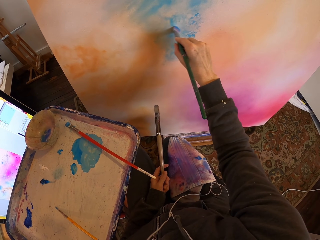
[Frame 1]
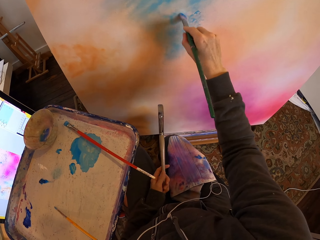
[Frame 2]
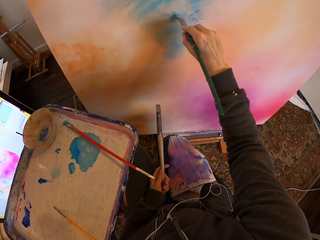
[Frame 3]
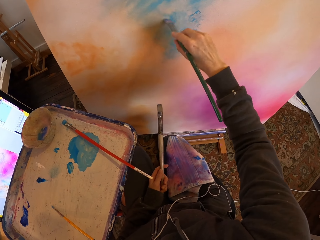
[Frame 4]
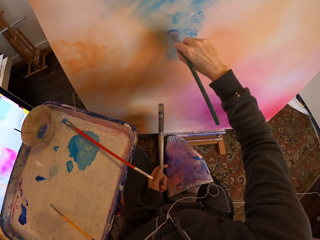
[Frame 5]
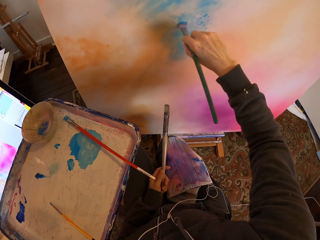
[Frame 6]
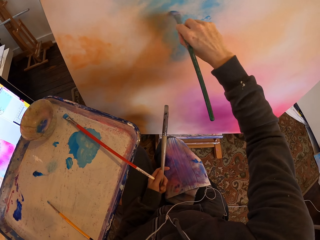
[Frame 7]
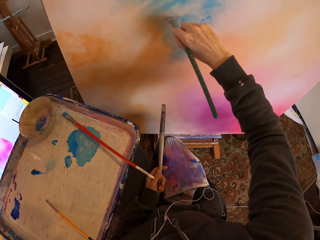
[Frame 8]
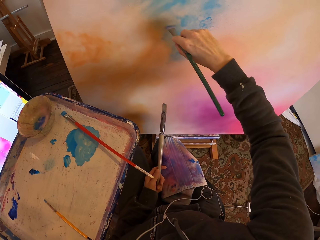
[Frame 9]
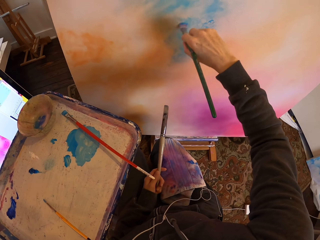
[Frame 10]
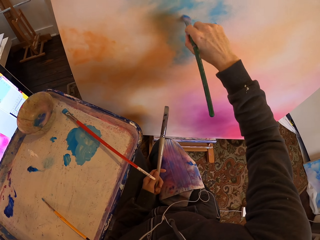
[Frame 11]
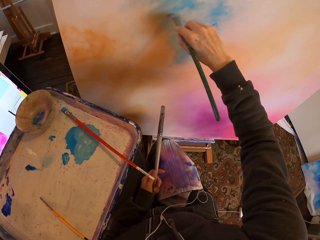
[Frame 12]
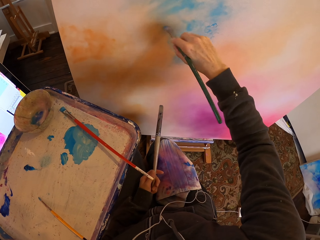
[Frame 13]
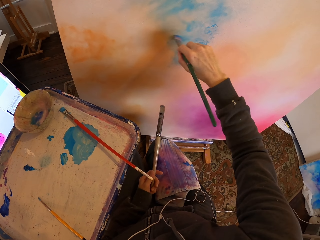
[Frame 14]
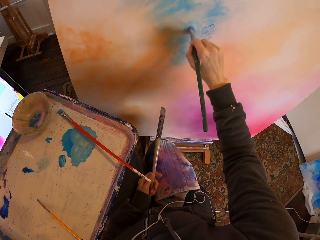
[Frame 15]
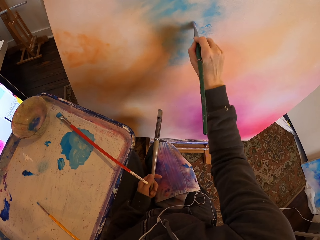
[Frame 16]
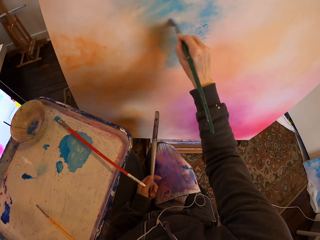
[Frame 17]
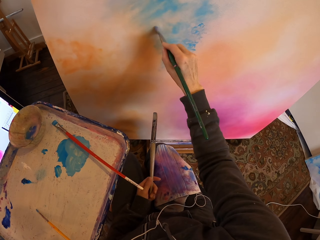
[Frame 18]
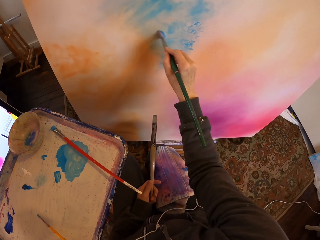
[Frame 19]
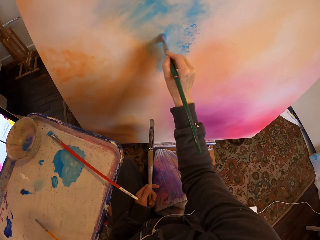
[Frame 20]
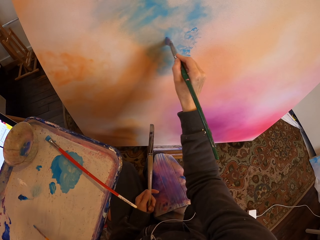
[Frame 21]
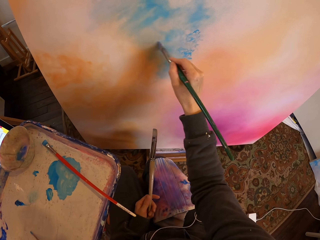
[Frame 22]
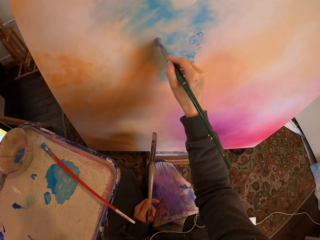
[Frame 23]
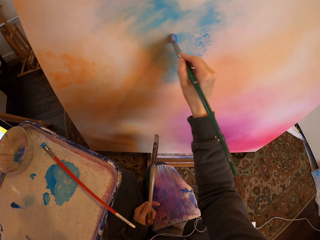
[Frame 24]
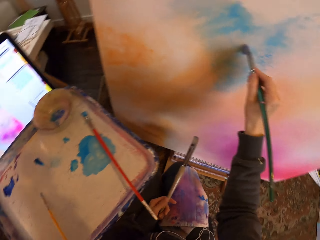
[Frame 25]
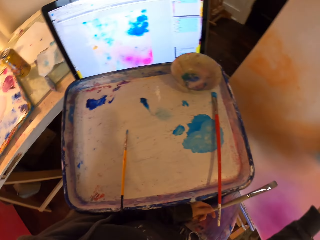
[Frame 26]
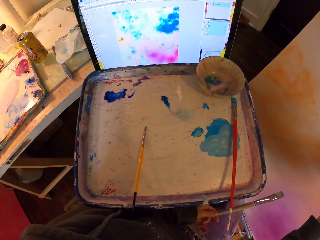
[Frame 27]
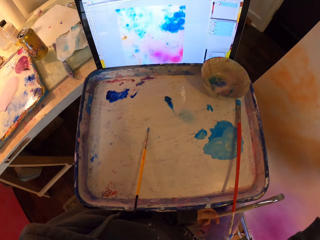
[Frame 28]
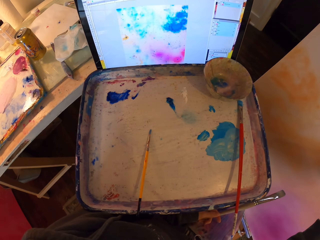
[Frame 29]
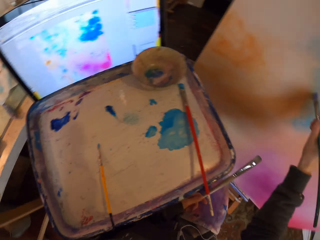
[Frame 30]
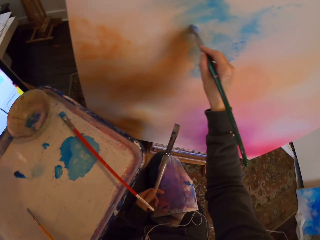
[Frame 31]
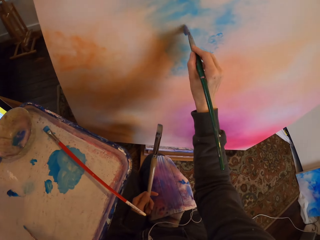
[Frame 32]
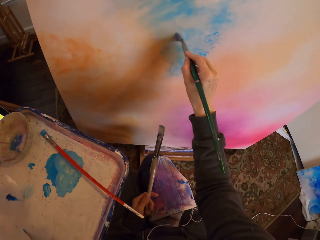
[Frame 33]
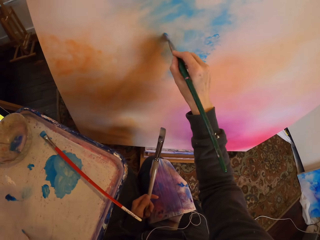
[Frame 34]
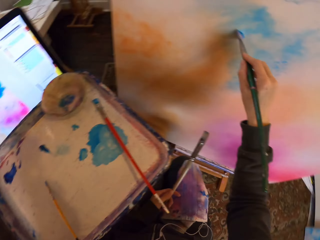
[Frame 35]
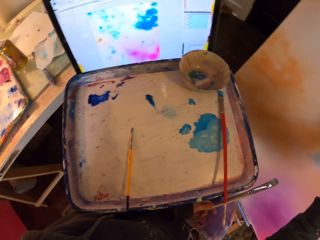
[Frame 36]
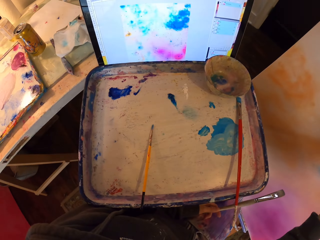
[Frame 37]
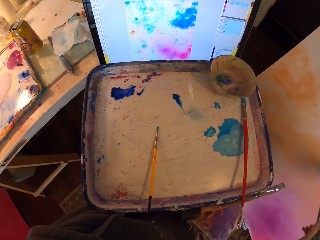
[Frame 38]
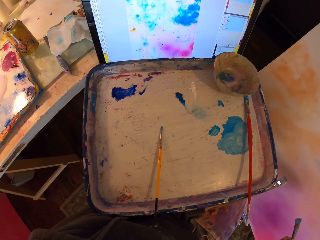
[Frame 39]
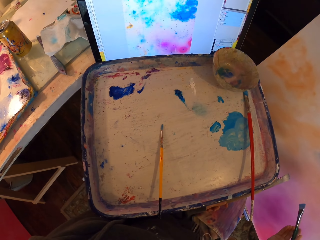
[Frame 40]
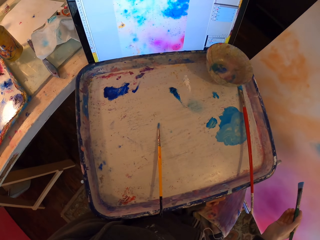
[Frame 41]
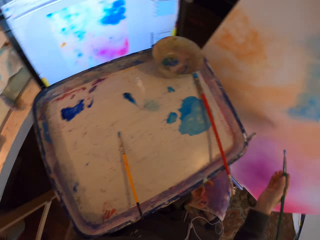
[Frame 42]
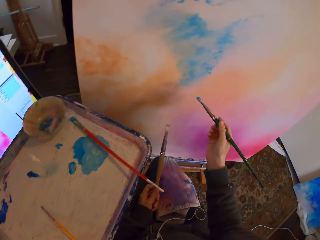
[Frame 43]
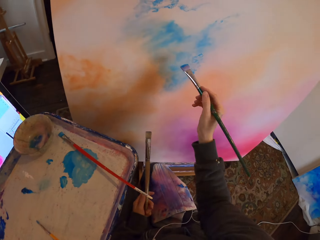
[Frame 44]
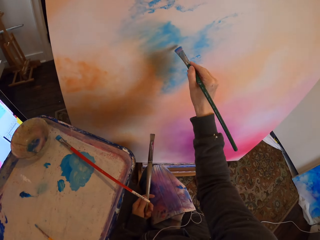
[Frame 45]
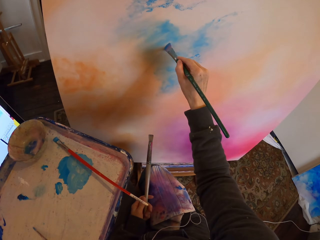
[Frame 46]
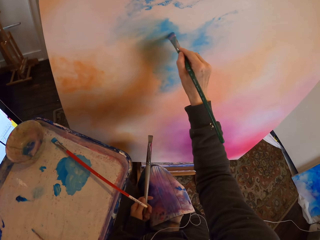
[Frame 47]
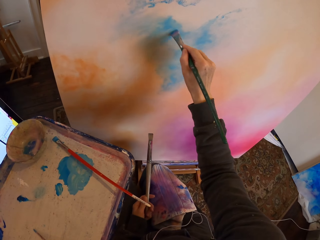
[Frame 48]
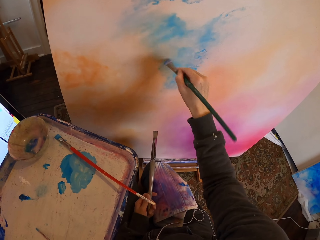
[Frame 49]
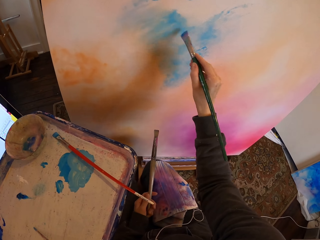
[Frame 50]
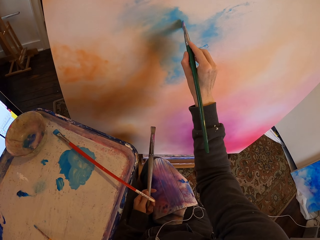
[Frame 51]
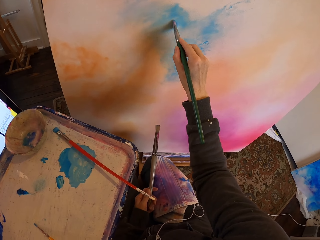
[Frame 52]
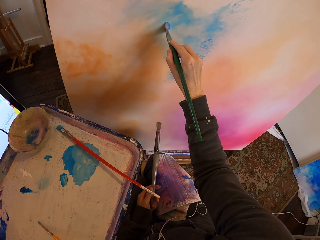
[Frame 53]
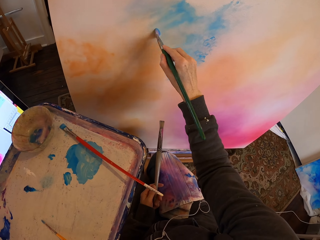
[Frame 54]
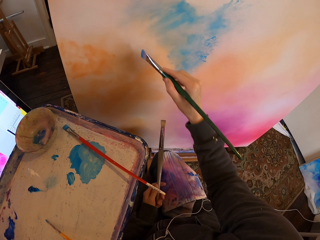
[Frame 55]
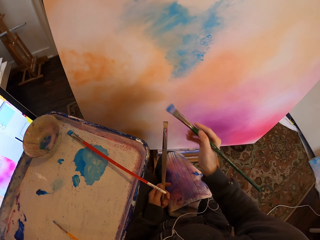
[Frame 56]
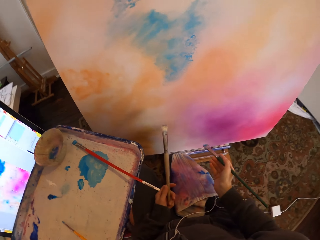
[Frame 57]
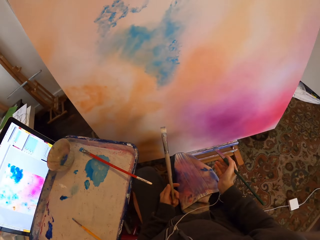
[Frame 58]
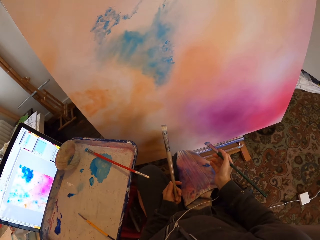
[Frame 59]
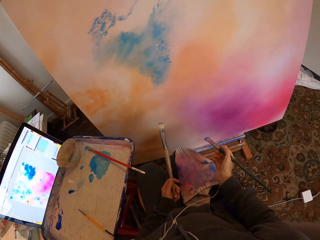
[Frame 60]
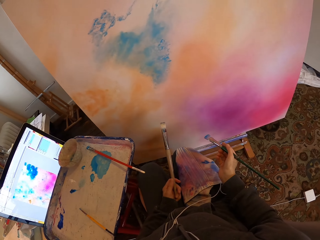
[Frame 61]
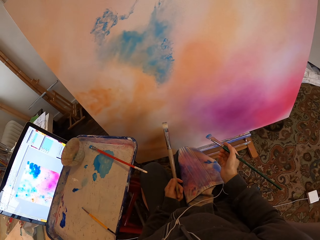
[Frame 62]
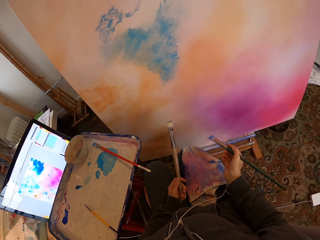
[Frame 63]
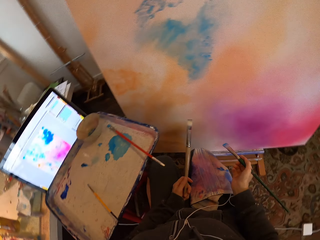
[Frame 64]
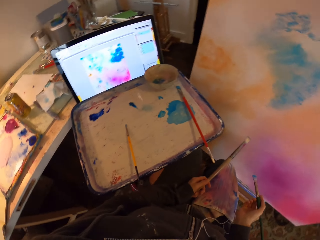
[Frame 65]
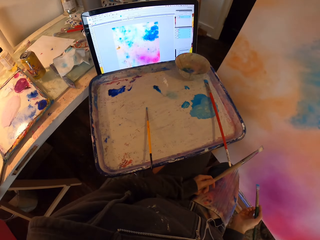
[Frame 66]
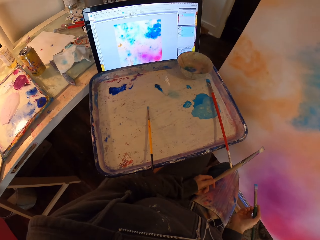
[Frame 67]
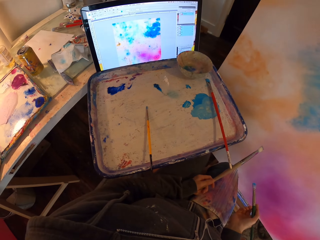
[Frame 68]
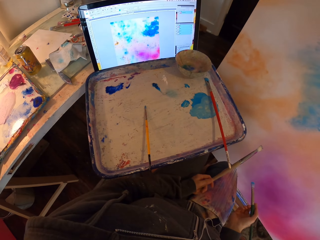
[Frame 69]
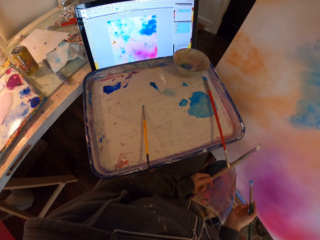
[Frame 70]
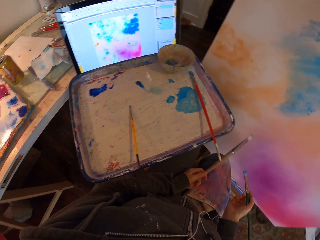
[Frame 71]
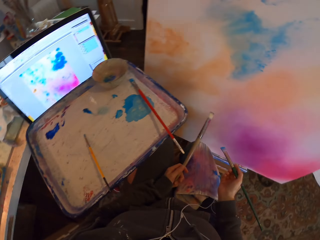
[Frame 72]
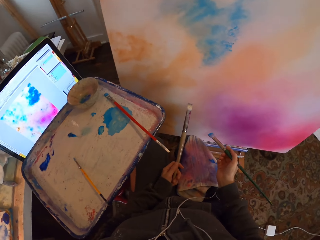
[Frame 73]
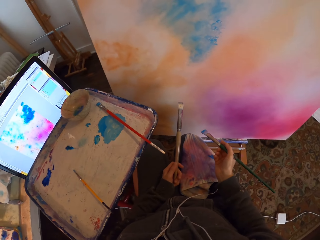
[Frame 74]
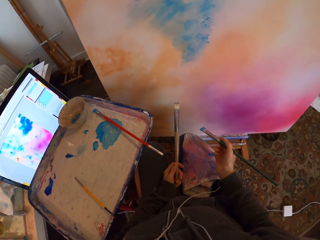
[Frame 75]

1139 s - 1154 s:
The camera wearer stares at a painting. They paint on a painting board. They stare at the paintings.

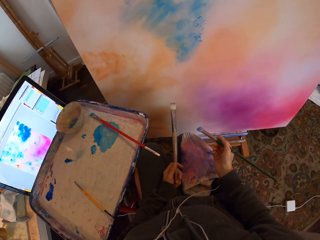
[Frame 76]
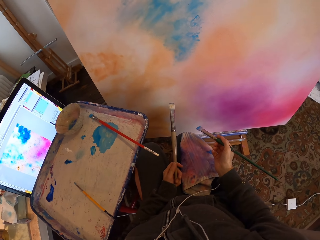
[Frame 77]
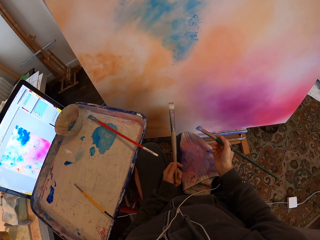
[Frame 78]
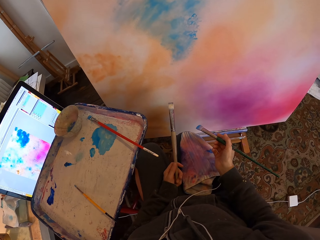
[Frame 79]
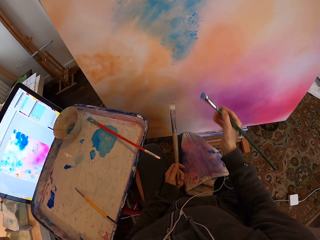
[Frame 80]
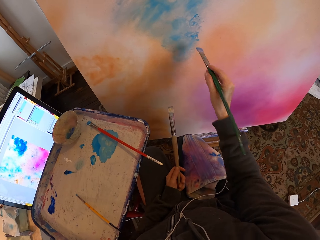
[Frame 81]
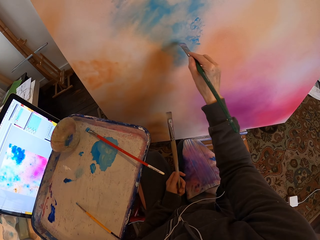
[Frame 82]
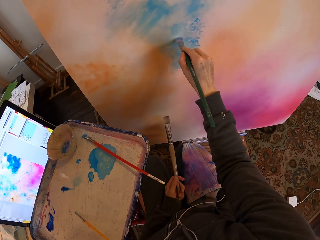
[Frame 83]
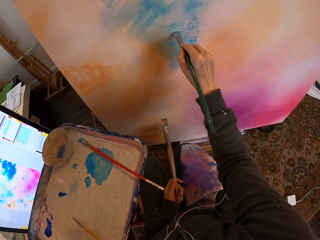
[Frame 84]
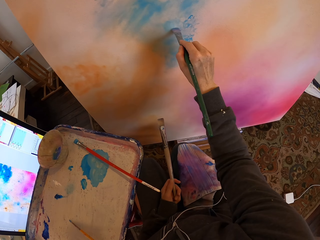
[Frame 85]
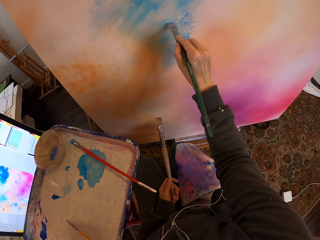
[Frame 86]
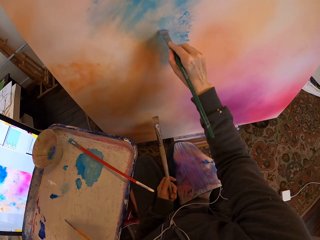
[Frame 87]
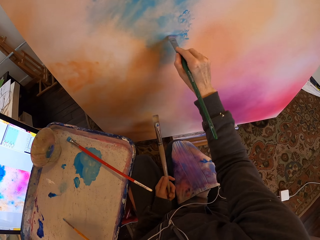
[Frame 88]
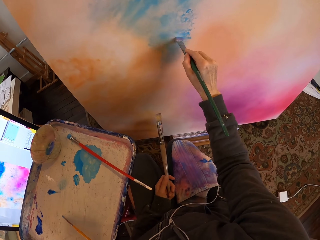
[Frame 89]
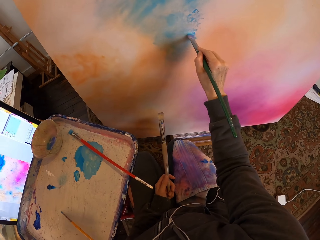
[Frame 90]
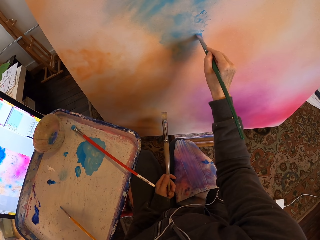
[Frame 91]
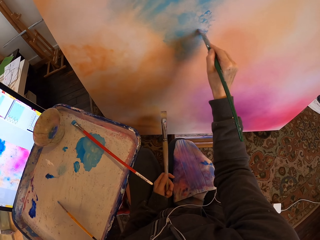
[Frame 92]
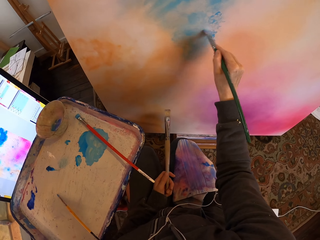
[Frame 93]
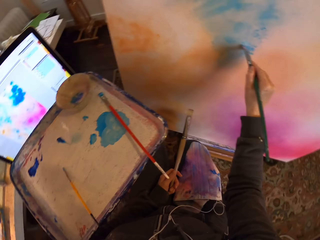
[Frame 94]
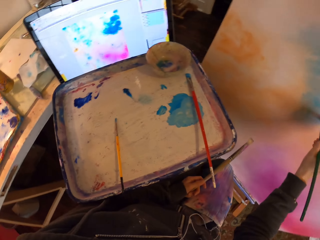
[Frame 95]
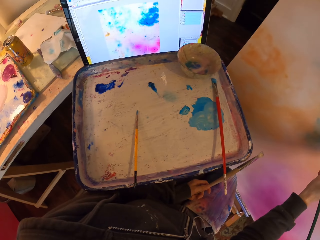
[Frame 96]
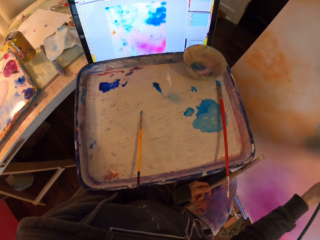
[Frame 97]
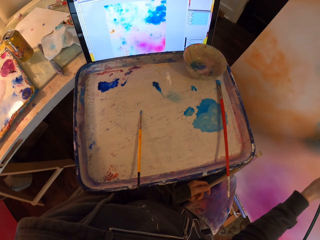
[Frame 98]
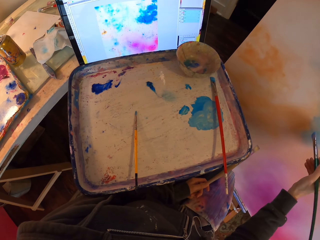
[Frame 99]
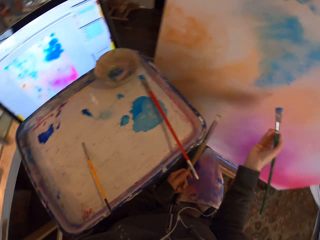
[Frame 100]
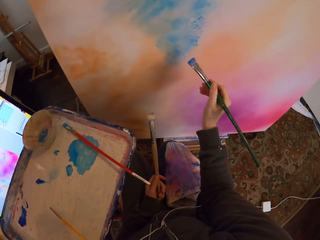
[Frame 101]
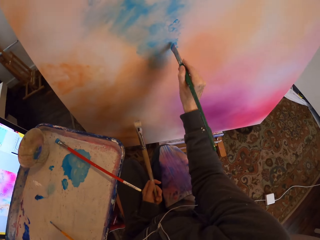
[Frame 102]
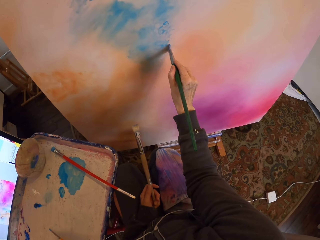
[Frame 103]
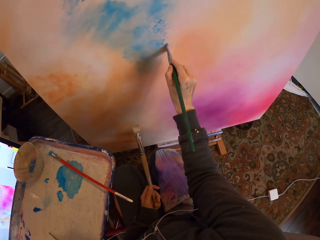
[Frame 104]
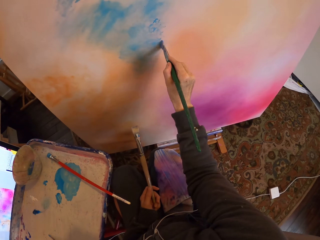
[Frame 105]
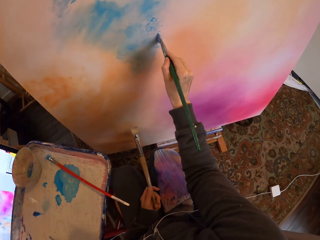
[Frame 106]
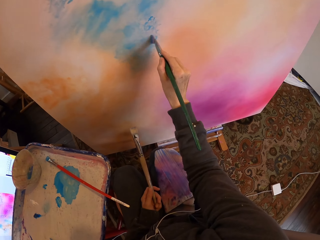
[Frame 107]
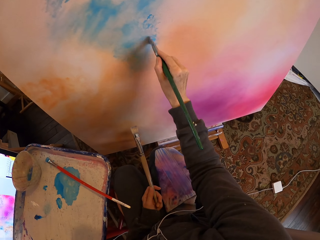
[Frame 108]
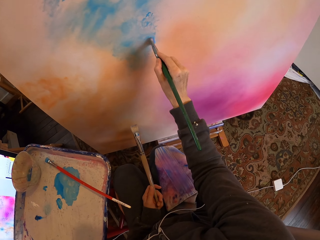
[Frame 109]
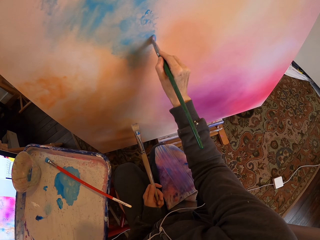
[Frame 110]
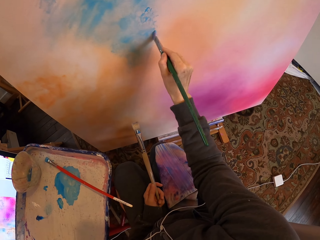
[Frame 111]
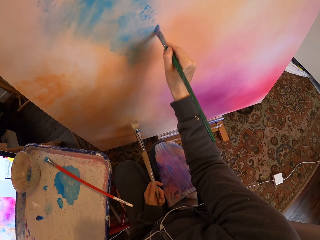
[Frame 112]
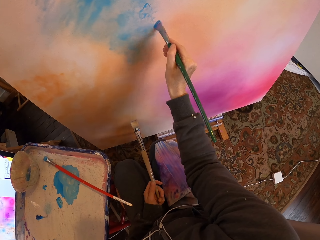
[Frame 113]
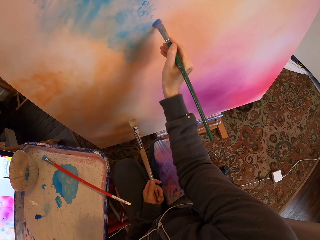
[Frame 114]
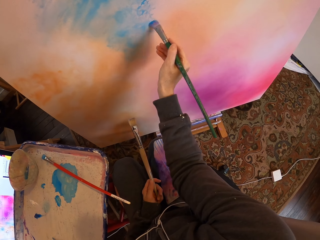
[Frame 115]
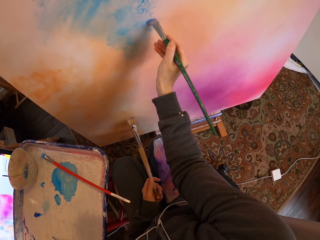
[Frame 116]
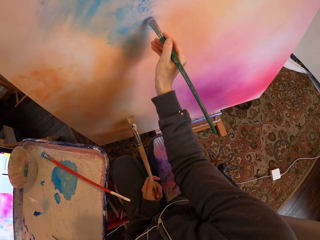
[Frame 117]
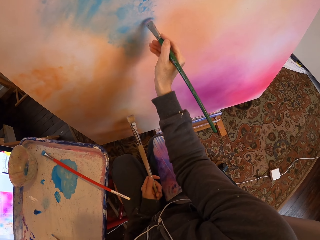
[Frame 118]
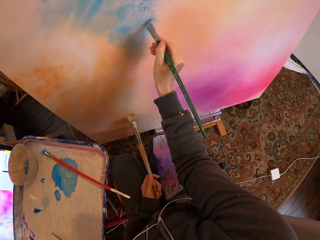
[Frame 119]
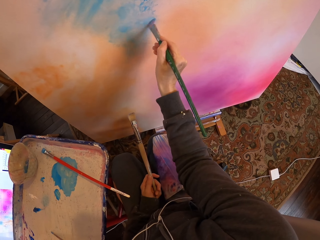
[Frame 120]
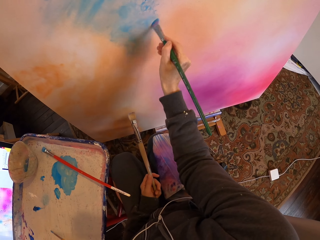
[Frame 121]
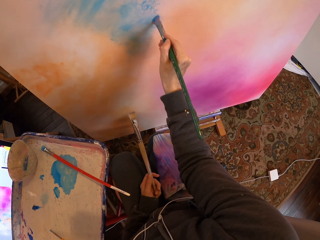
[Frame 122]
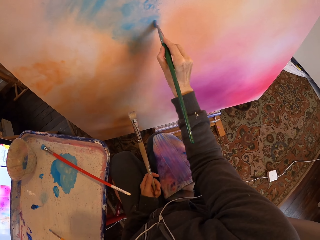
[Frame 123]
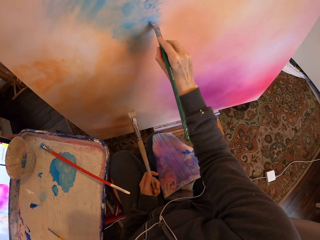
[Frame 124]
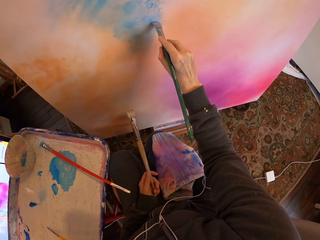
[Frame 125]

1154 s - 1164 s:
The camera wearer paints on a painting board.
